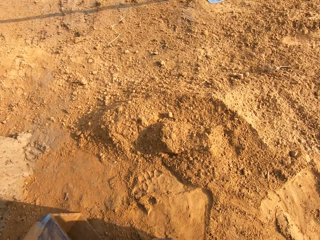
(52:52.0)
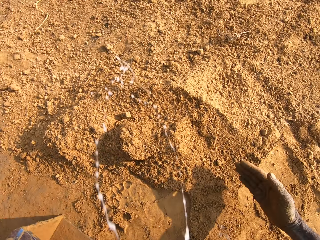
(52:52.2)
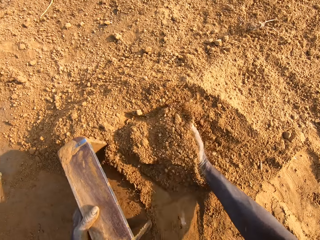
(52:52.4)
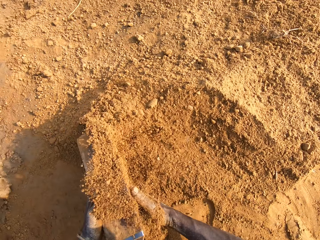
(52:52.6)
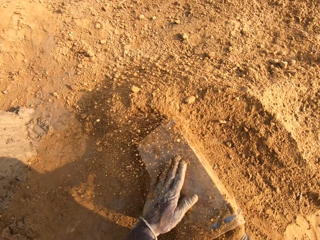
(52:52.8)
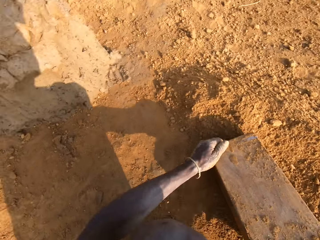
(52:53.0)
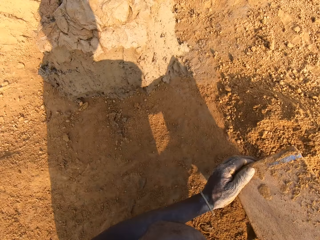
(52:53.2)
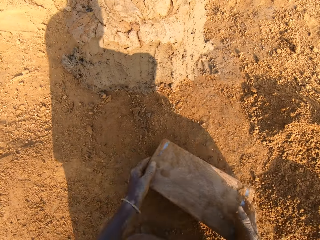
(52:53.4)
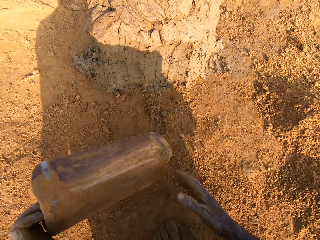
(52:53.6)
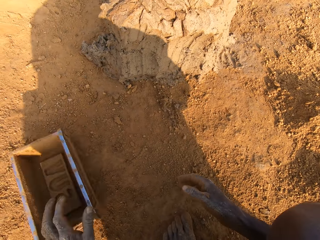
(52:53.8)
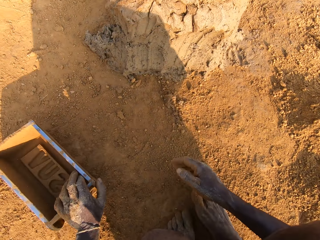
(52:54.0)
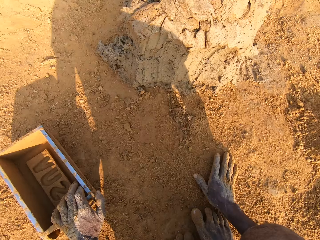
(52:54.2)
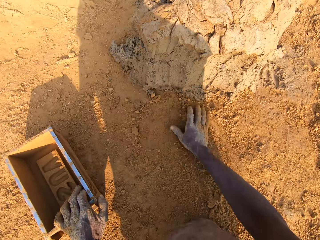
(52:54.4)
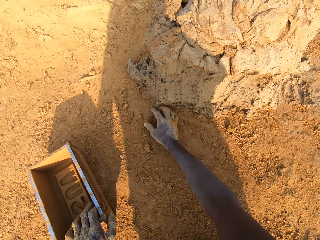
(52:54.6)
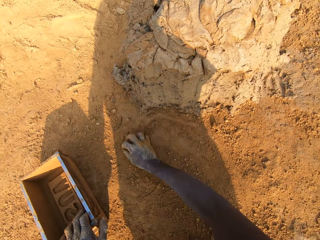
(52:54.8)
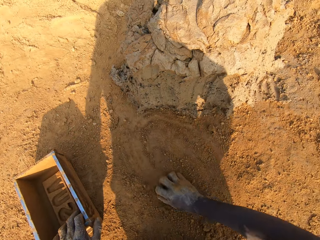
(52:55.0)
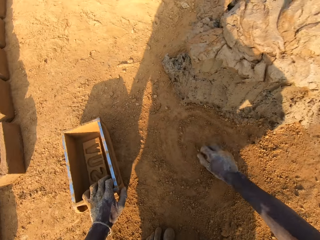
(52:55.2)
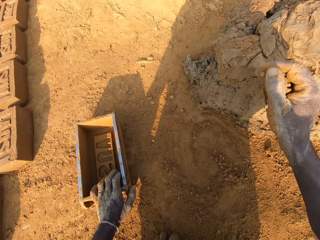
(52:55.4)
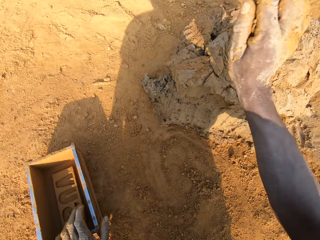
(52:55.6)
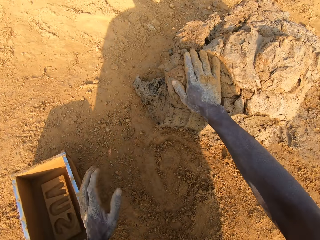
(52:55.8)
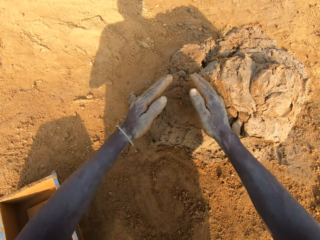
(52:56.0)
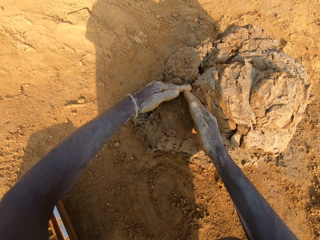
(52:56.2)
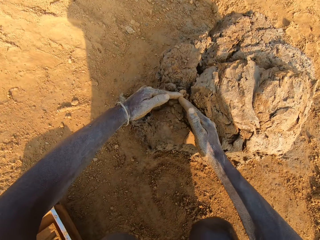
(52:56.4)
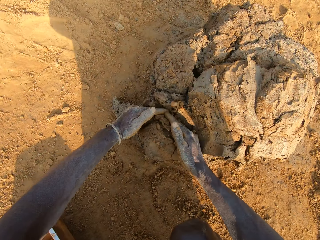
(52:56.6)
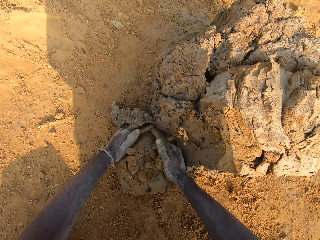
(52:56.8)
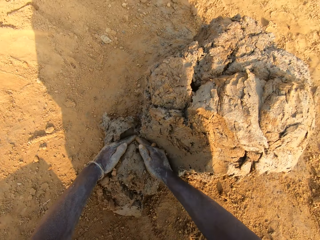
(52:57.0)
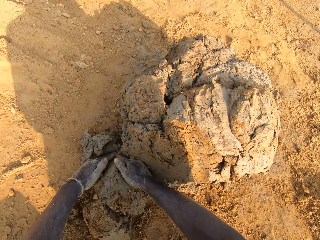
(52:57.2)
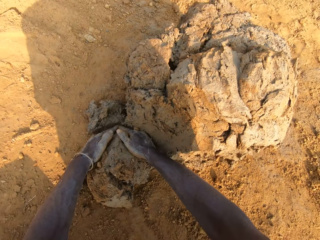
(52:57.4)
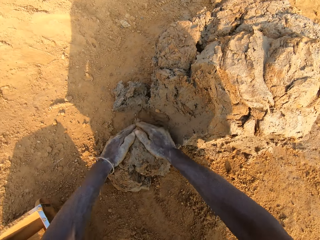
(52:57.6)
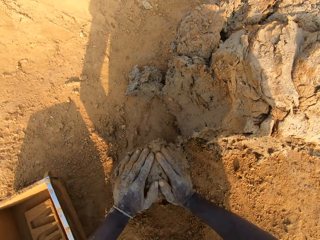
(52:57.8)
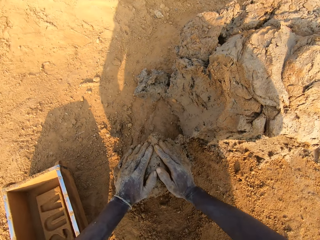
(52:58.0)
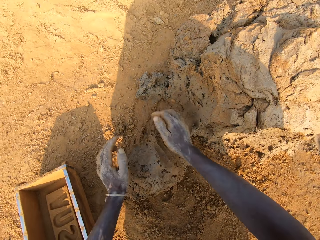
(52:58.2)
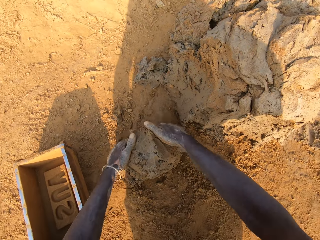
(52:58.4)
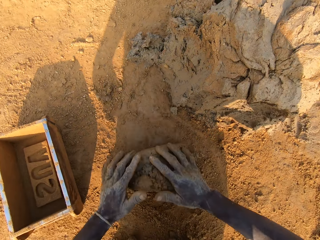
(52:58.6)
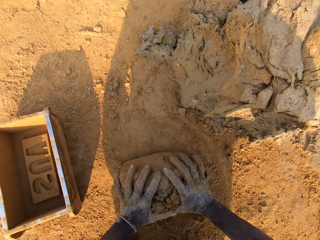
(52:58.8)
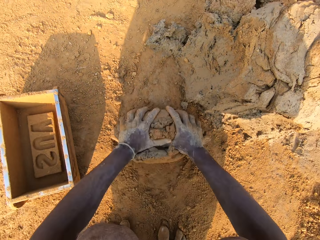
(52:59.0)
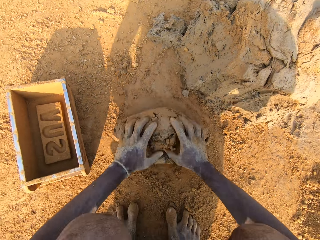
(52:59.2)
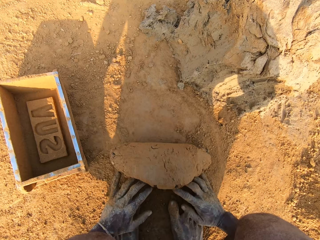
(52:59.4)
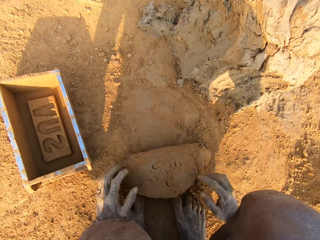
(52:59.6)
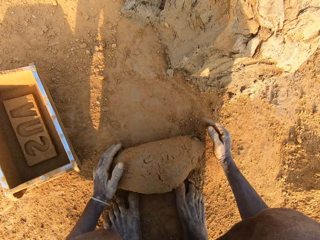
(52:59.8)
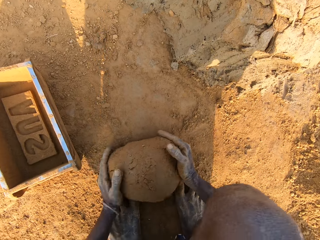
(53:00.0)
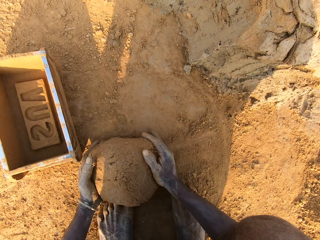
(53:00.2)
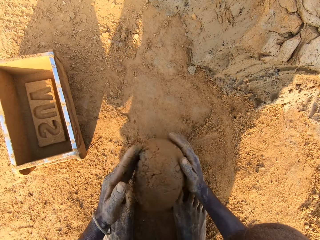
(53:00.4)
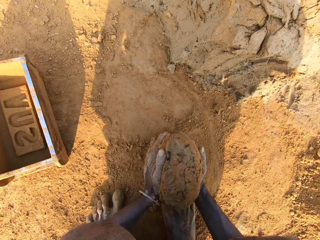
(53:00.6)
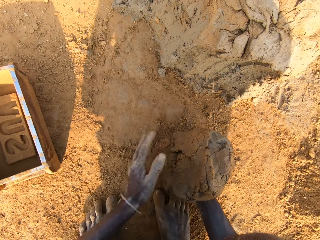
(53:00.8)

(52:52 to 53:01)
The camera wearer puts soil in the brick mold. He spits on the ground. He packs sand on the ground with his right hand. He pours the sand in the brick mold on the ground. He puts the brick mold on the ground. He spreads the soil. He packs the sand on the ground with his right hand. He hits the sand in his right hand on the heap of mortar. He cuts out a portion of mortar from the heap of mortar with hands. He molds the mortar on the ground.

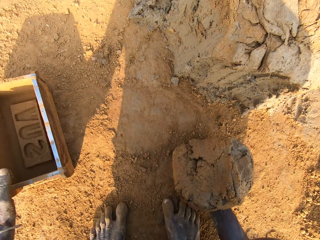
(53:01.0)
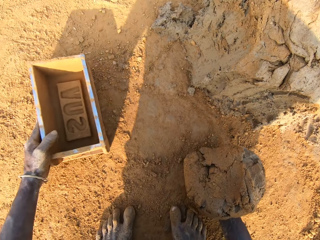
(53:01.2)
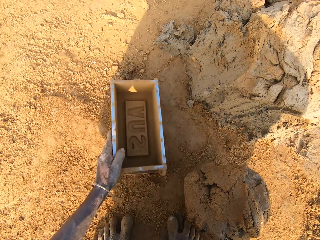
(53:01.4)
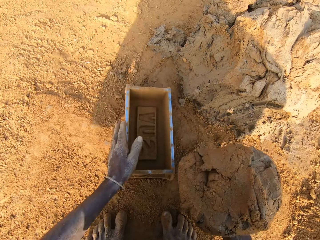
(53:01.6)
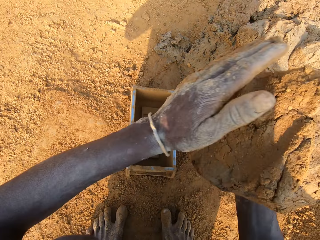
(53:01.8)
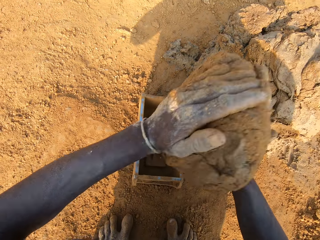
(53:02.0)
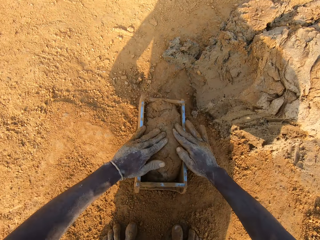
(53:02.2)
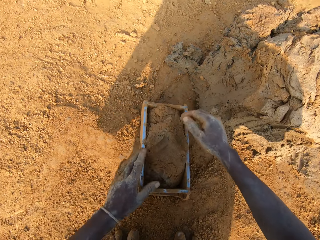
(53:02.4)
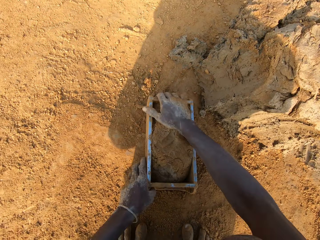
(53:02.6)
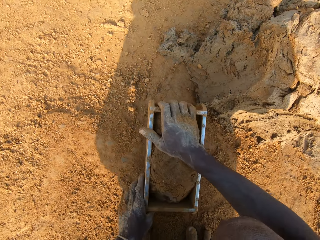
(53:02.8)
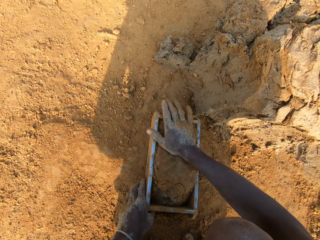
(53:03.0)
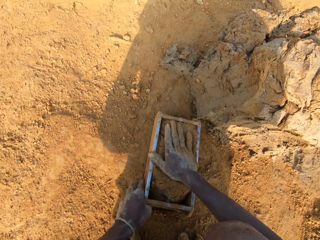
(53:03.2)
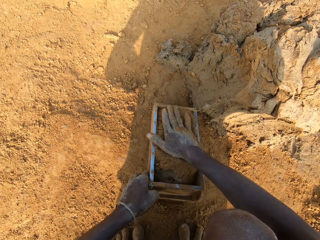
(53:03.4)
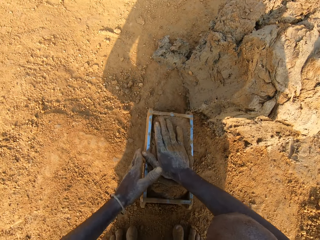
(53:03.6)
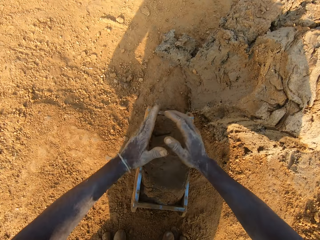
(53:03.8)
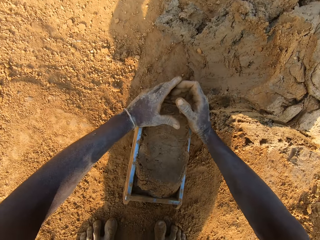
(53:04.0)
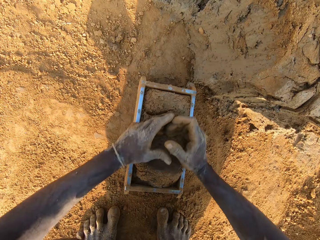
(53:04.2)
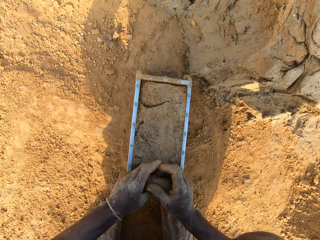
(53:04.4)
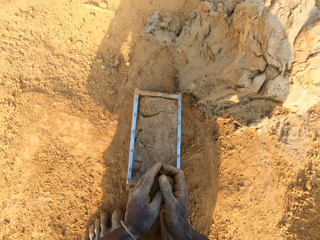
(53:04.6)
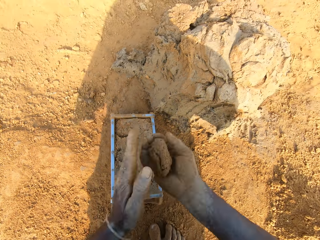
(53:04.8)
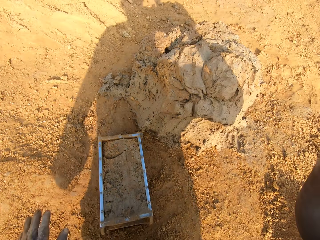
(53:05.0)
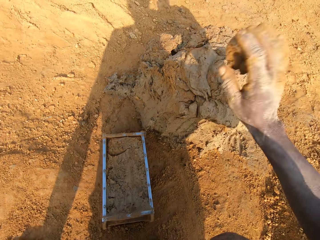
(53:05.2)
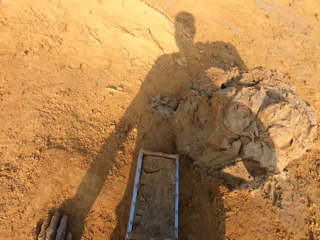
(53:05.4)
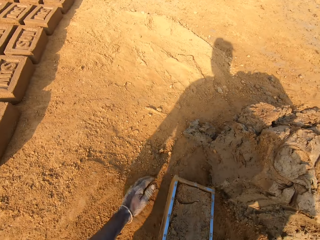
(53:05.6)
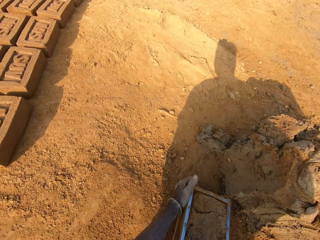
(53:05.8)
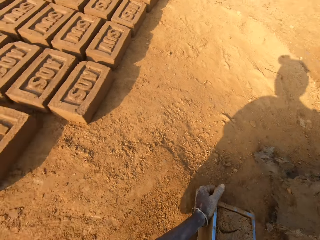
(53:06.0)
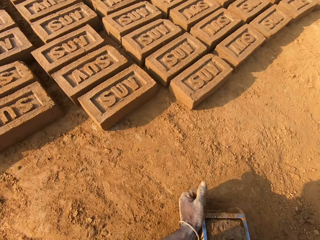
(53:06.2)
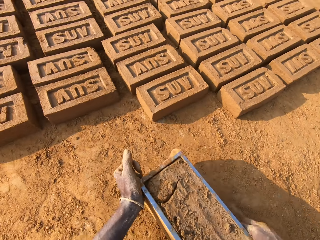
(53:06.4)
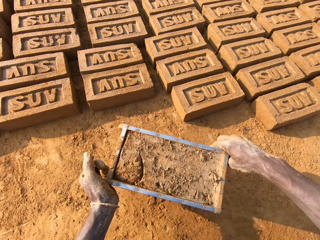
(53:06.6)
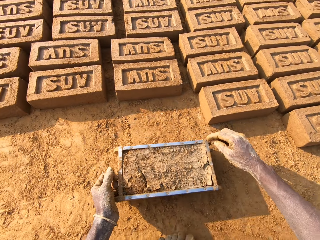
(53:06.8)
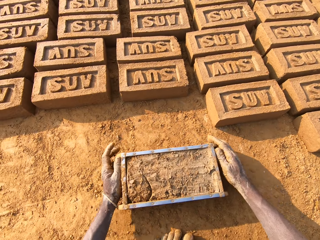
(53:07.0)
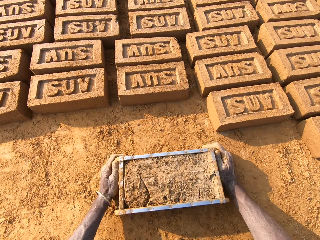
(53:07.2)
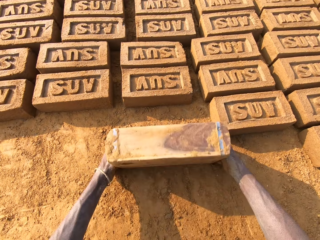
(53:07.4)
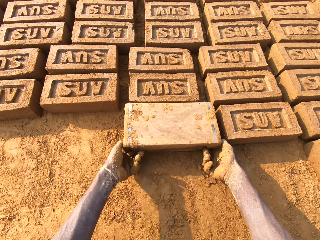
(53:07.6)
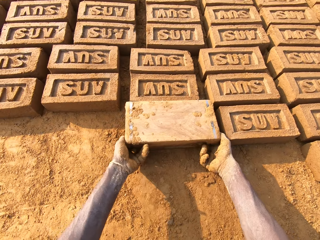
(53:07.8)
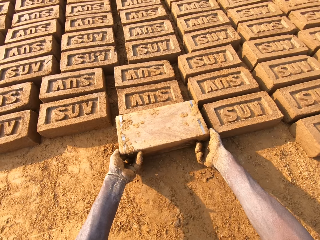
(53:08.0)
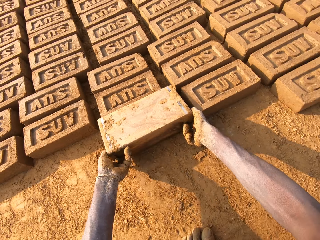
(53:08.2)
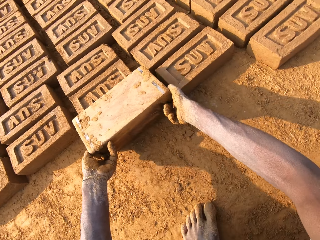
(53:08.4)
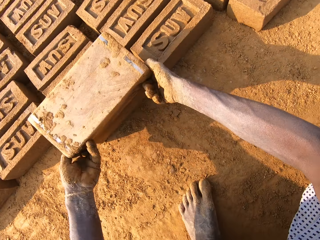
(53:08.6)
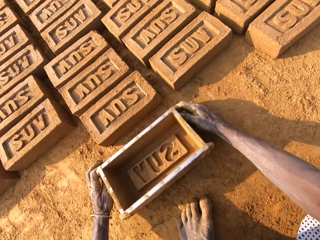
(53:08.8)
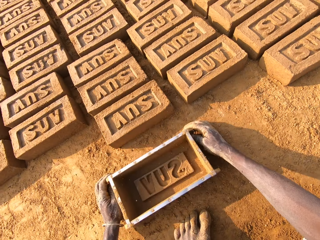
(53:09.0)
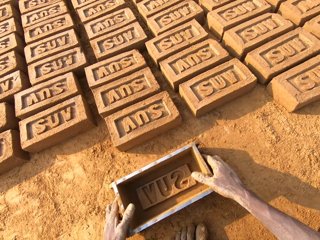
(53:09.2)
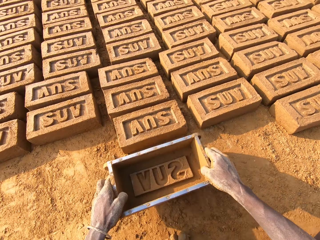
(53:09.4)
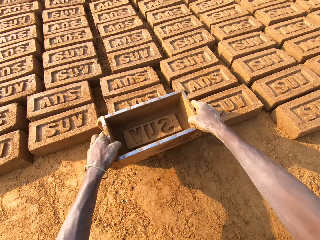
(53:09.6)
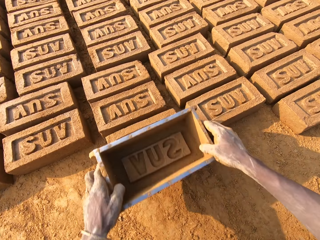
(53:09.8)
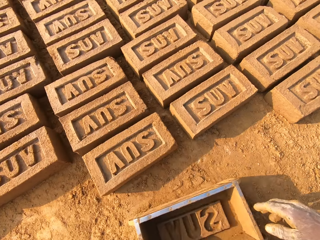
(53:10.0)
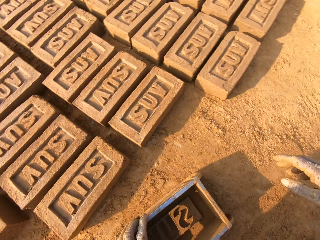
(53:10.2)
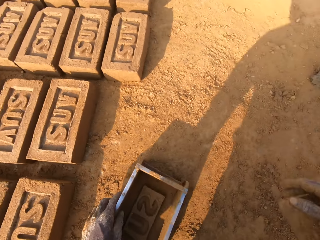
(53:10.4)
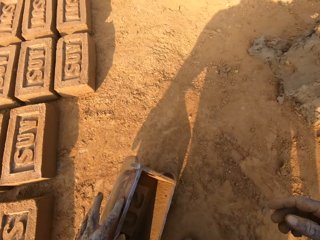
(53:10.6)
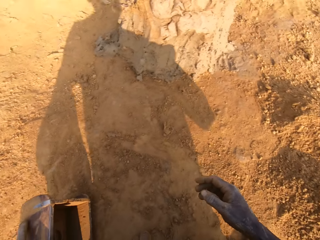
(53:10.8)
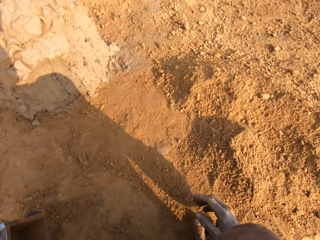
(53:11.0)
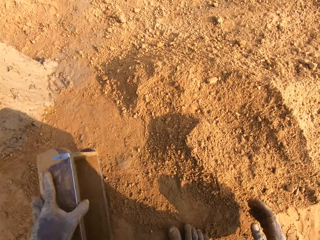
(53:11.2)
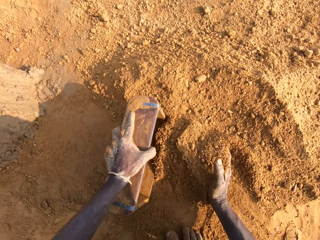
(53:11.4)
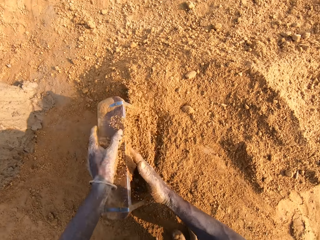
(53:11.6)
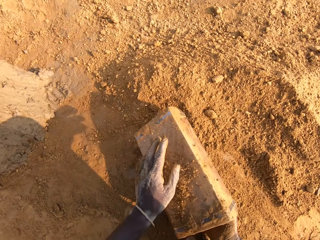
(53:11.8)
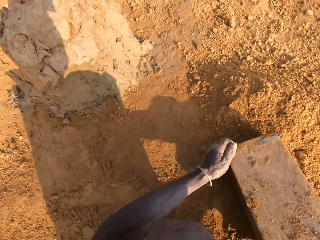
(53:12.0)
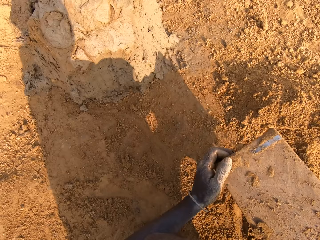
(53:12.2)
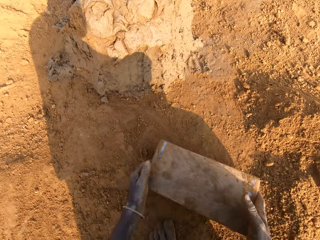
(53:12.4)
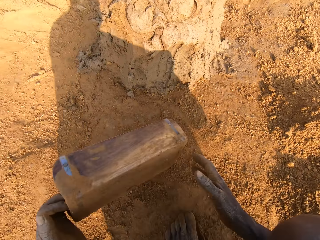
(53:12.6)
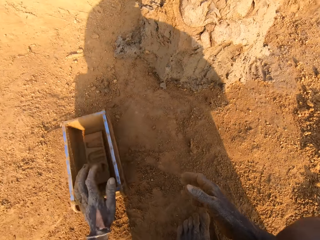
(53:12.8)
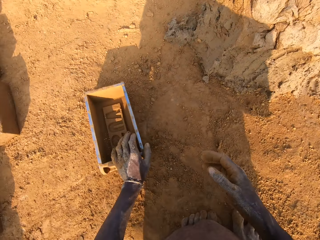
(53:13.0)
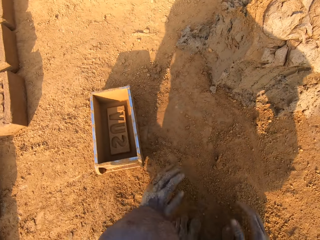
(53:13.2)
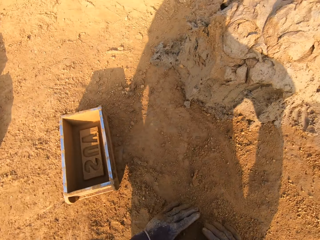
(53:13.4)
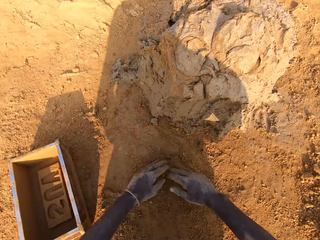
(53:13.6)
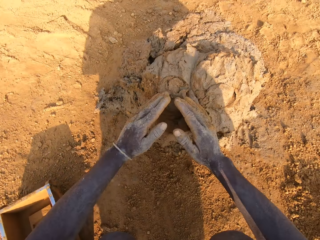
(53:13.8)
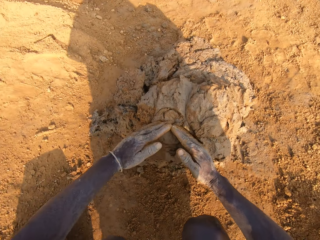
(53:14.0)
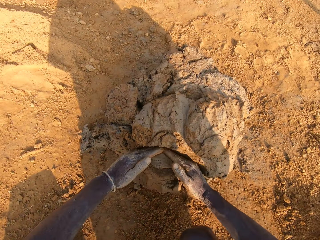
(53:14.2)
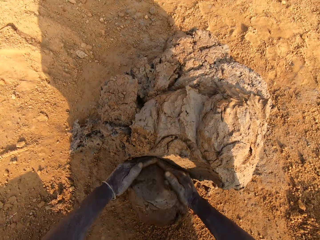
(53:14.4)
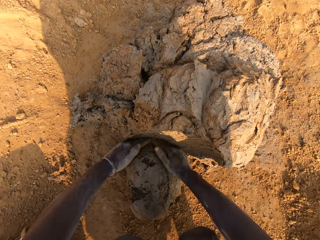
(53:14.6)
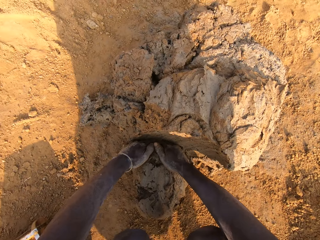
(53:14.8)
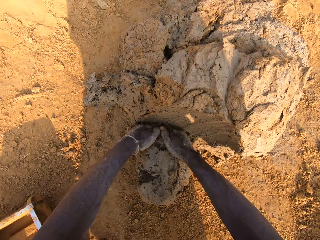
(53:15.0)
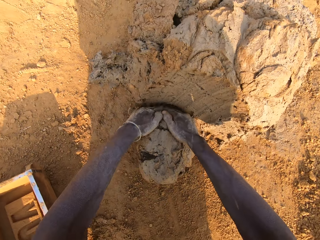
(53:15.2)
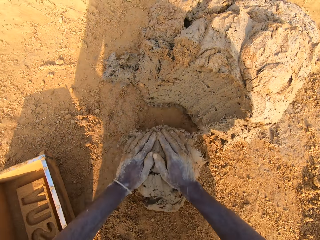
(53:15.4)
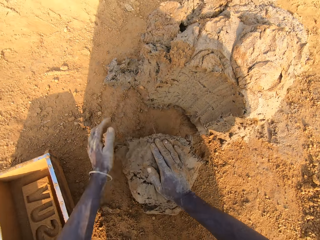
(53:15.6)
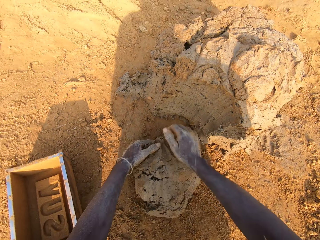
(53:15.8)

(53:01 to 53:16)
The camera wearer lifts the mud or mortar. He moves the brick mold closer with his left hand. He loads the mortar into the brick mold. He levels the mud. He scrapes mortar from the brick mold with his hands. He drops the portion of mortar in his hands on the heap of mortar. He moves the brick mold closer to the bricks aligned on the ground. He puts down the brick mold. He lays a brick. He flips the brick mold upside down. He removes the brick mold from the brick. He puts down the brick mold. He taps the brick with the brick mold in his hands. He puts down the brick mold. He moves to the sandy area. He packs sand or soil into the brick mold. He pours the sand in the brick mold on the ground. He puts the brick mold on the ground. He spreads the soil. He slides his hands on the ground. He cuts out a portion of mortar from the heap of mortar with his hands. He molds the mortar on the ground.
